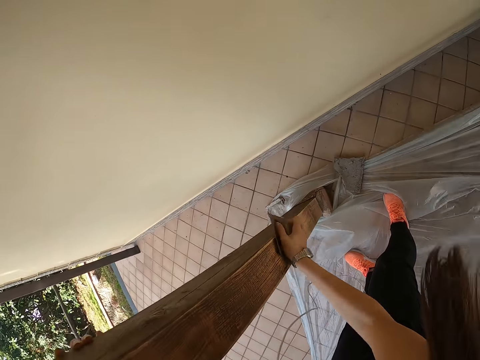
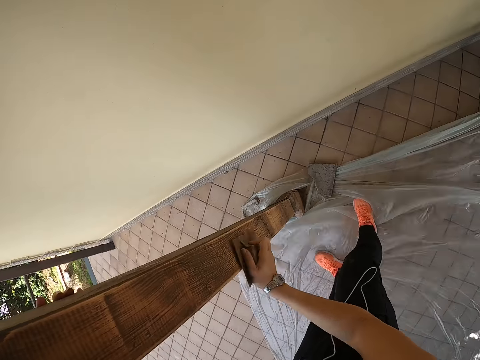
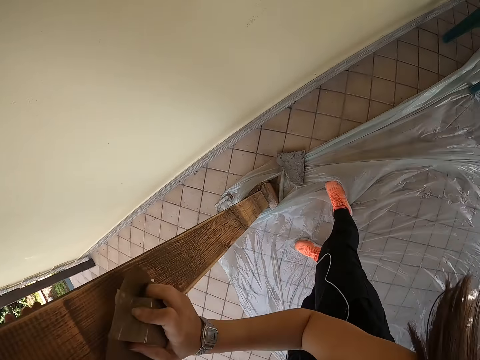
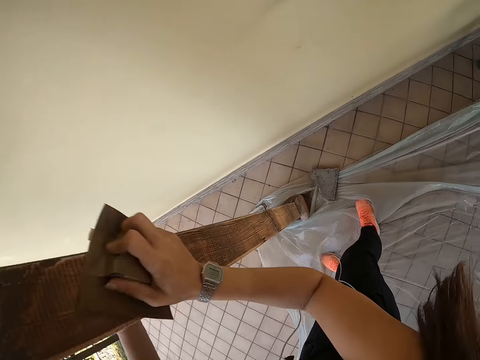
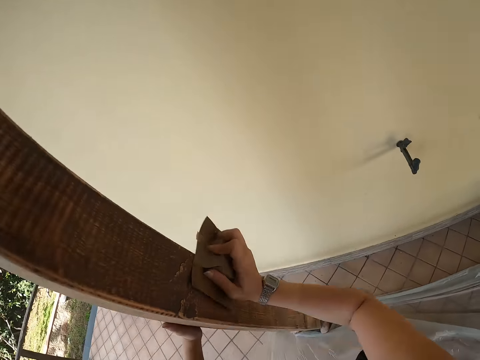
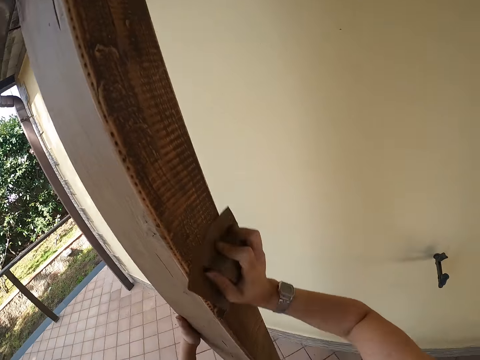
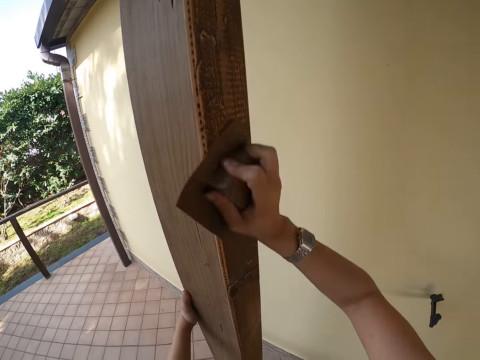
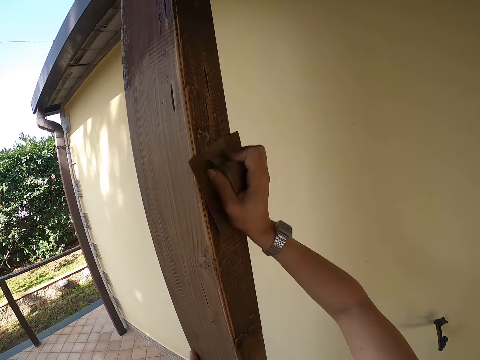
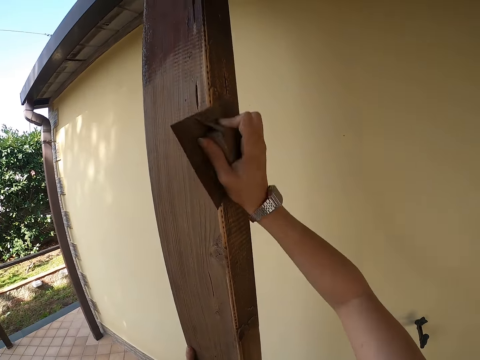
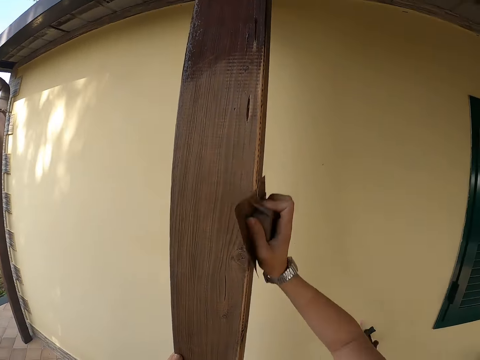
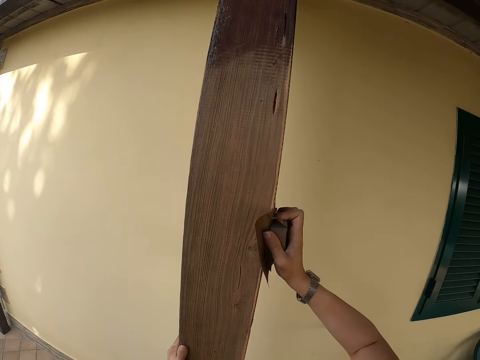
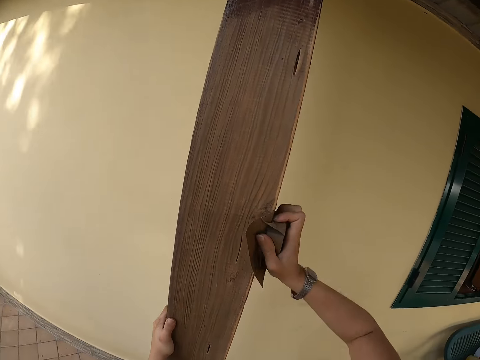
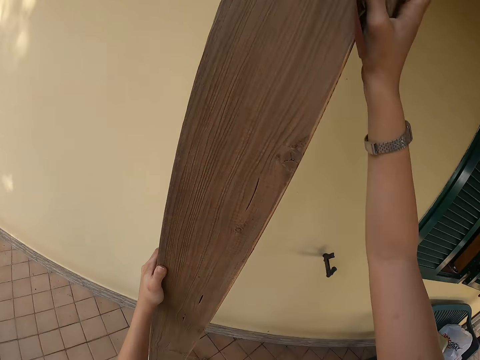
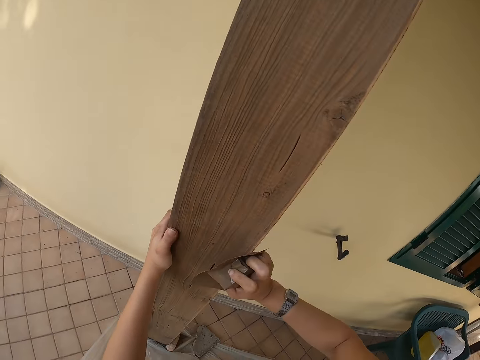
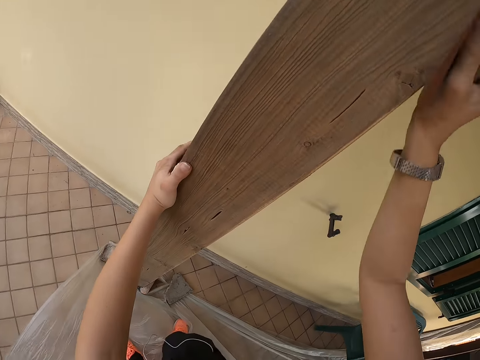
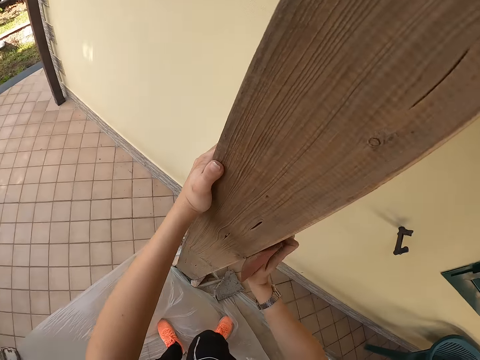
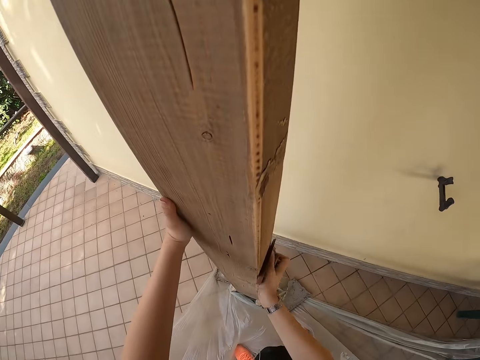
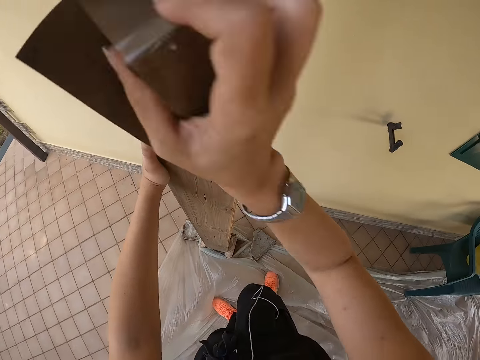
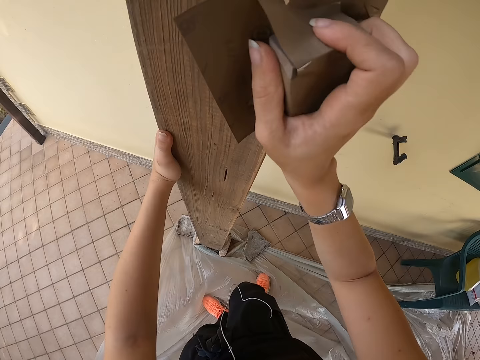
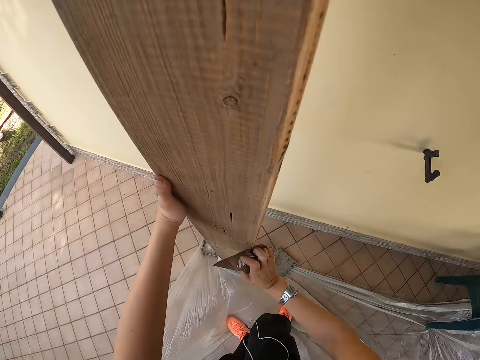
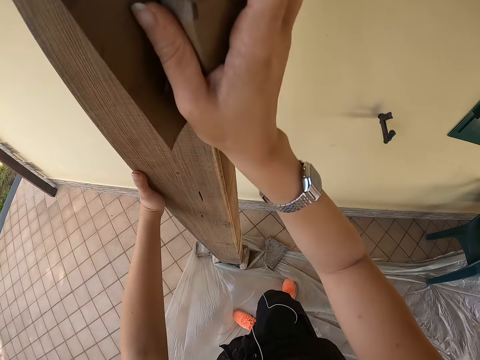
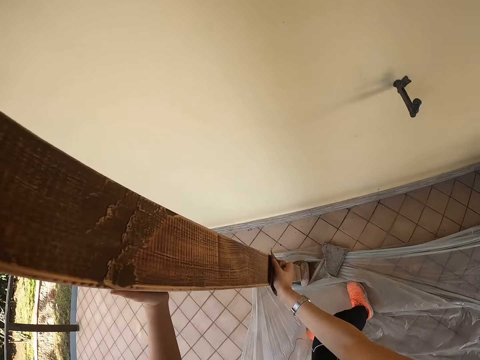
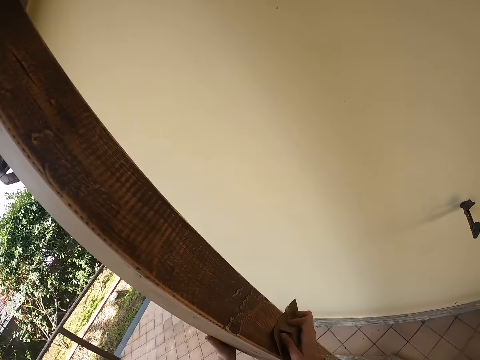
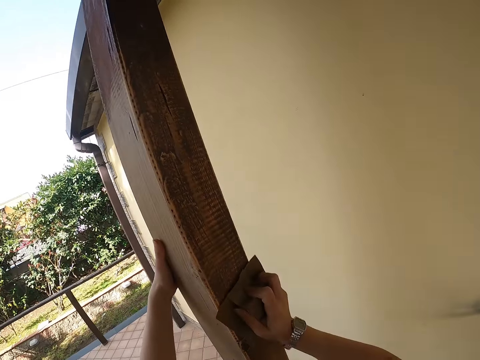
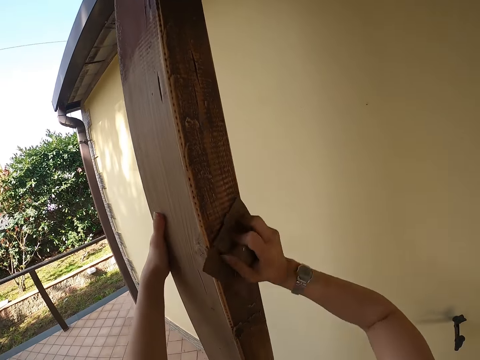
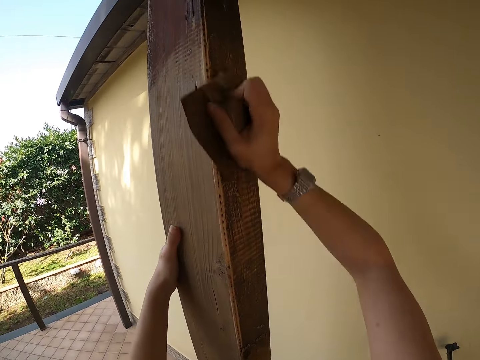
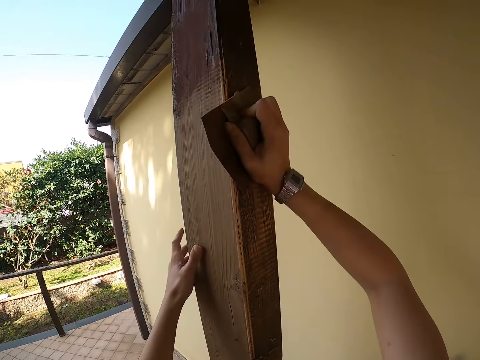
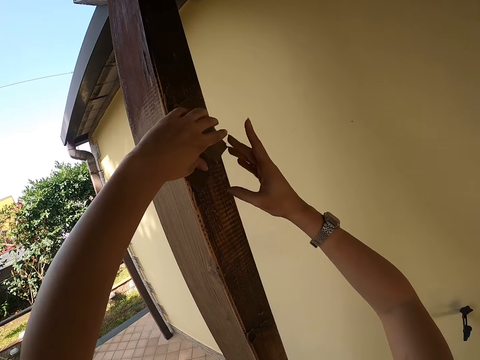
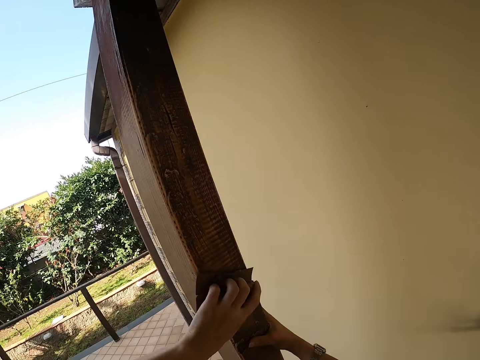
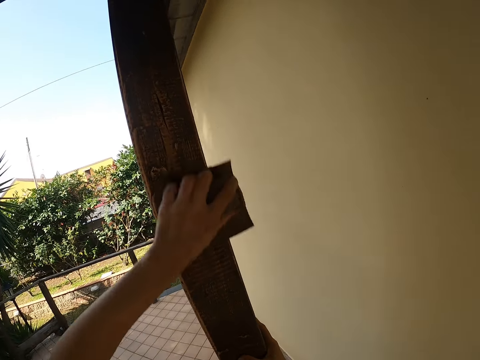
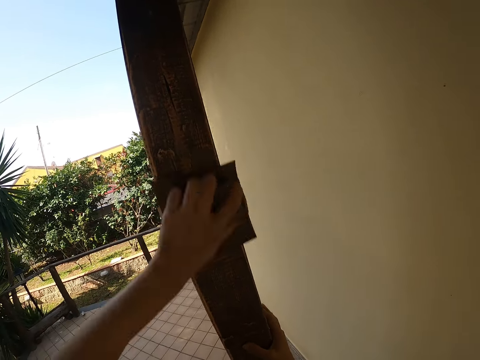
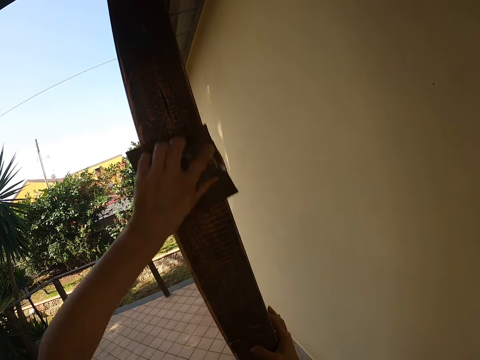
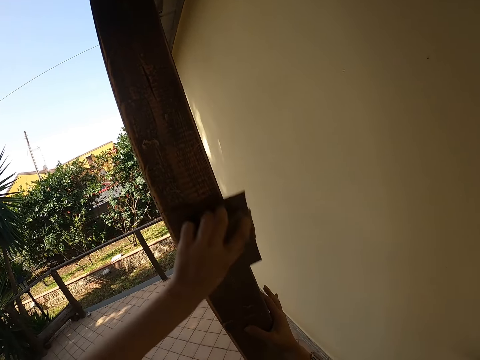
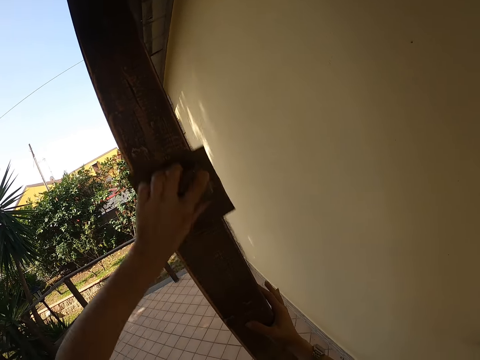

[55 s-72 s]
The camera wearer scrubs the middle part of the timber. She scratches the upper part of the timber. She scrubs the middle part of the timber. She scratches the upper part of the timber. She transfers the sandpaper from her right hand to her left hand. She holds the sandpaper with her left hand and holds the timber with her right hand. She scratches the upper part of the timber with the sandpaper.

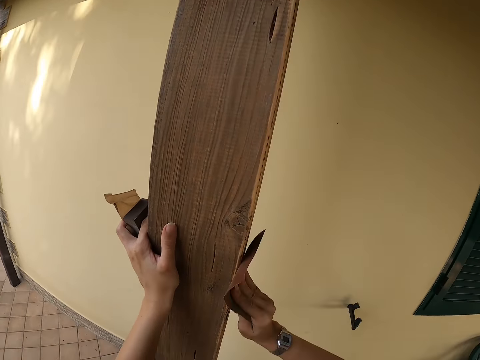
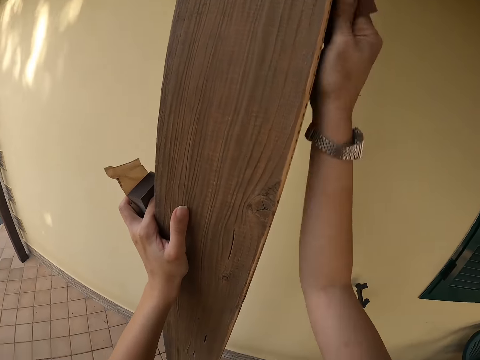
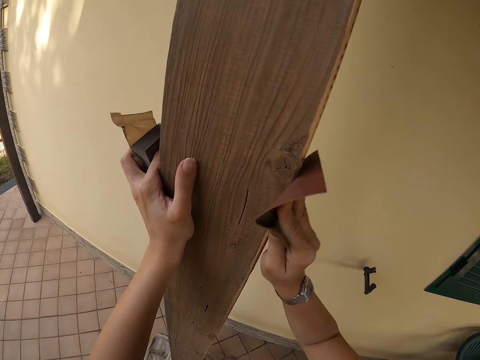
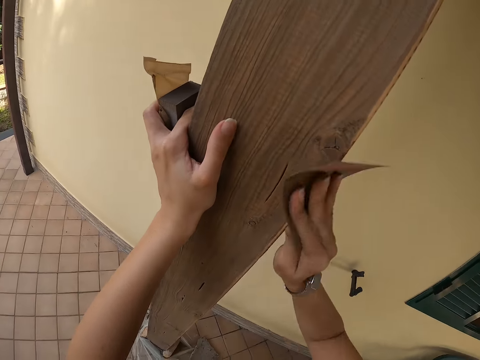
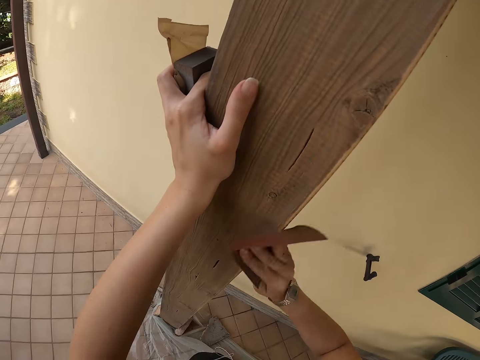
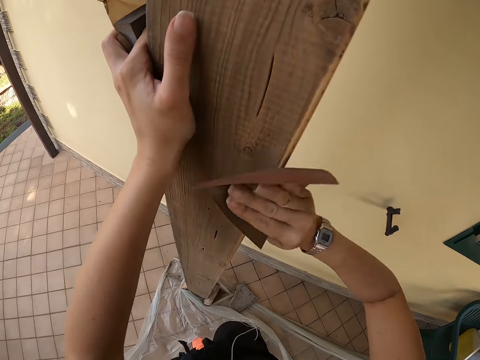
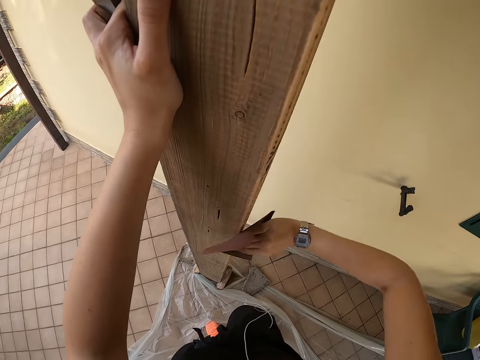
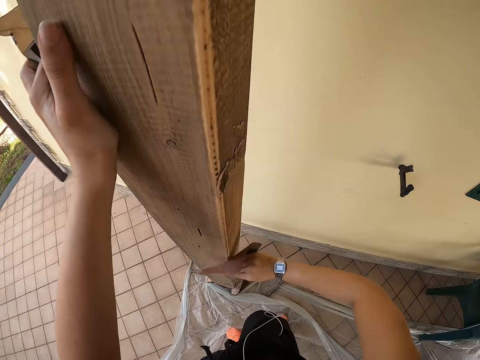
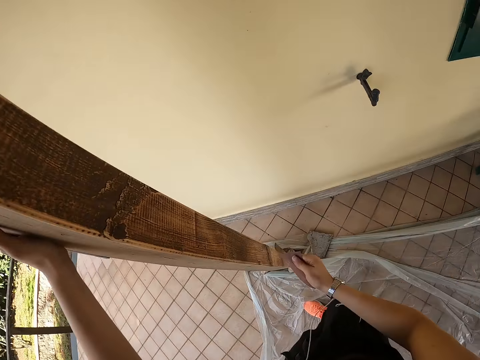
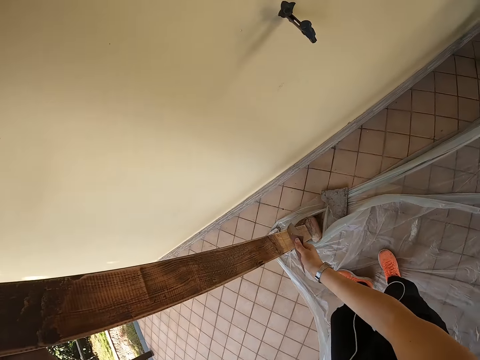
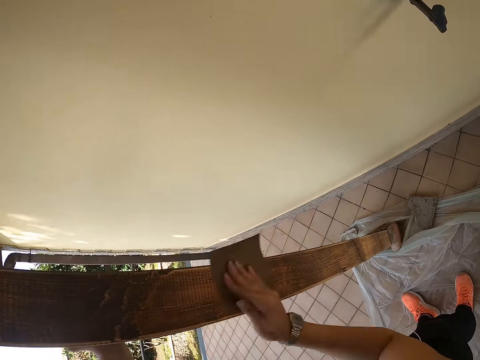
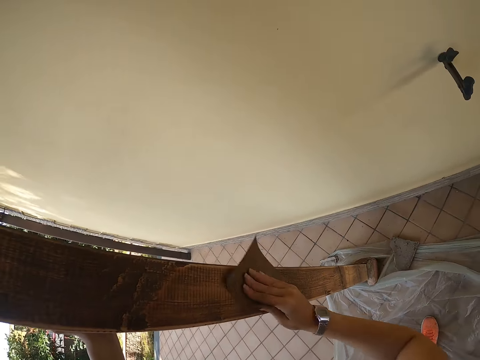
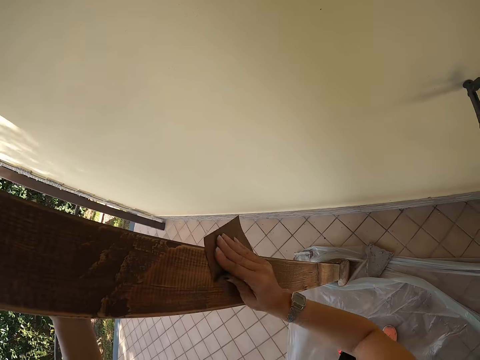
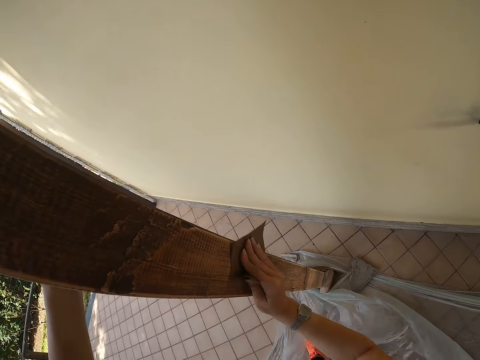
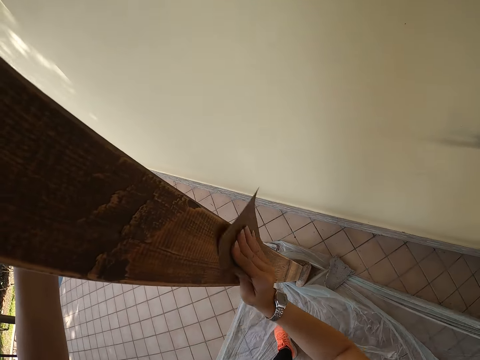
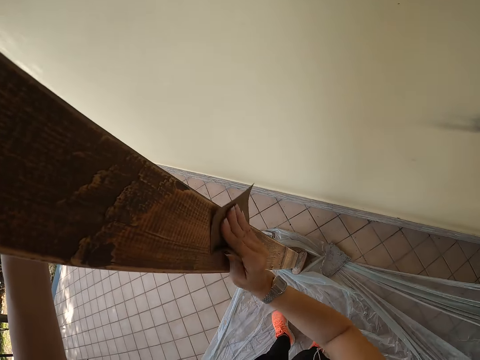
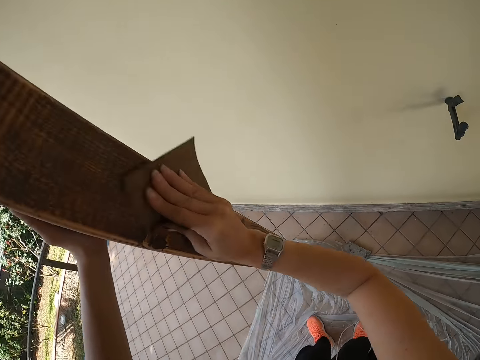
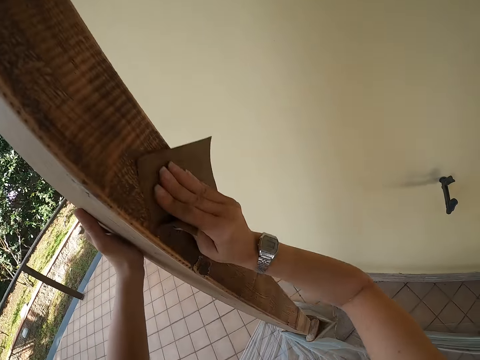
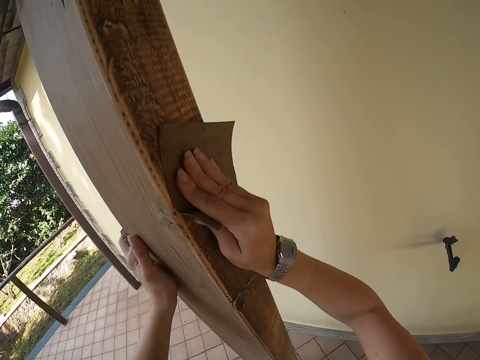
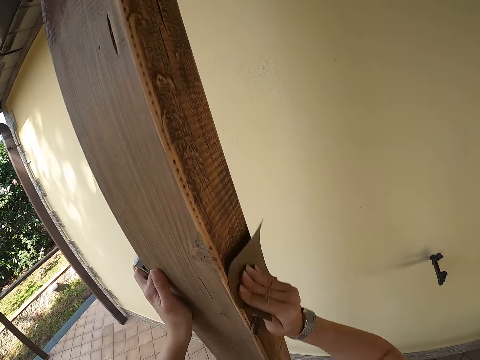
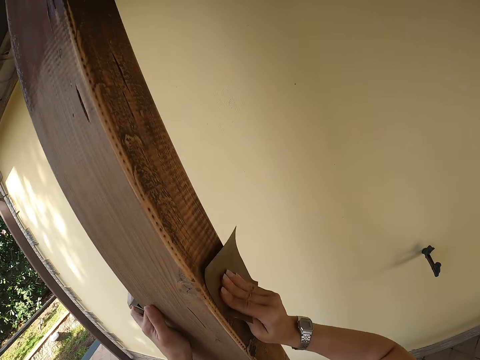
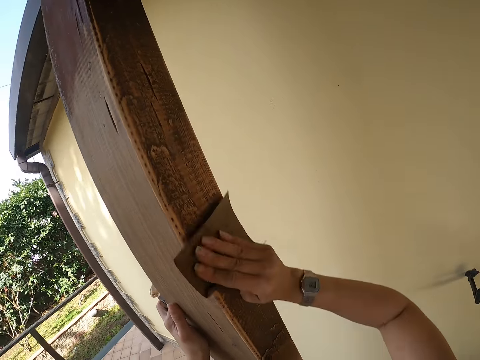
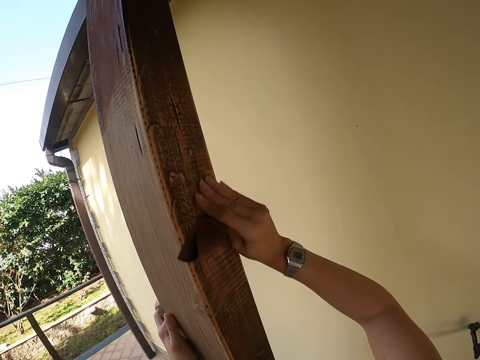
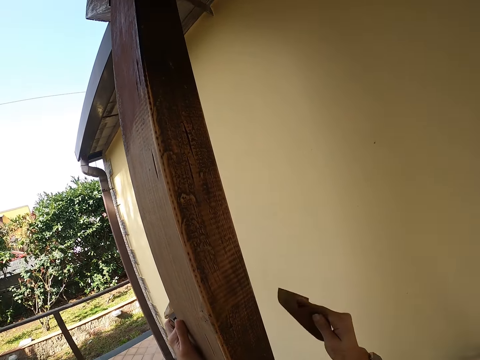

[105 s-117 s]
The camera wearer scrubs the middle part of the timber. They remove the sandpaper from the wood.
